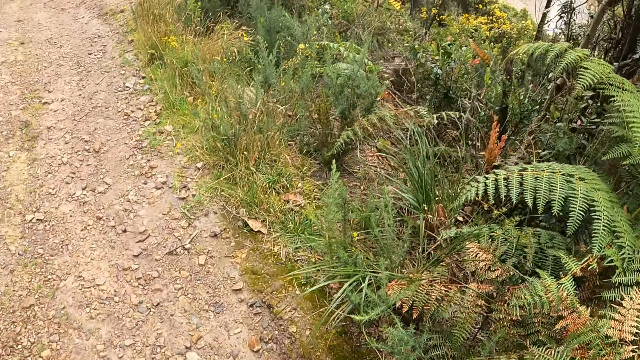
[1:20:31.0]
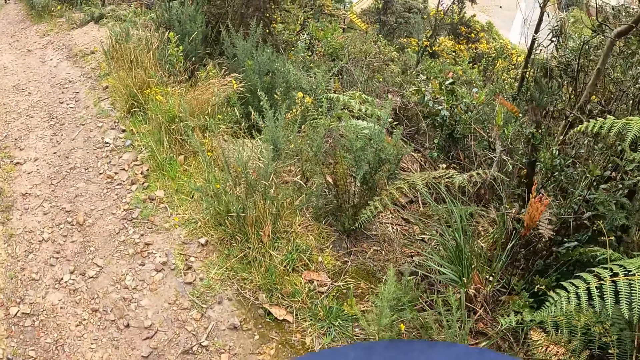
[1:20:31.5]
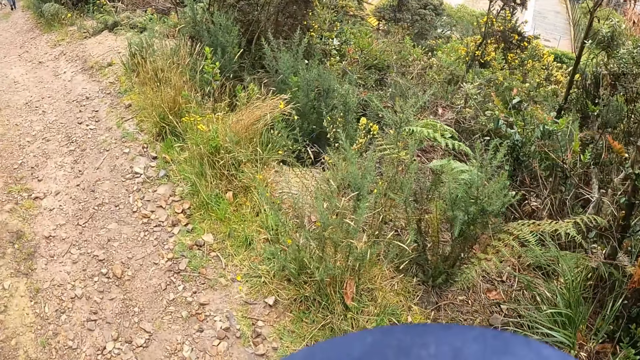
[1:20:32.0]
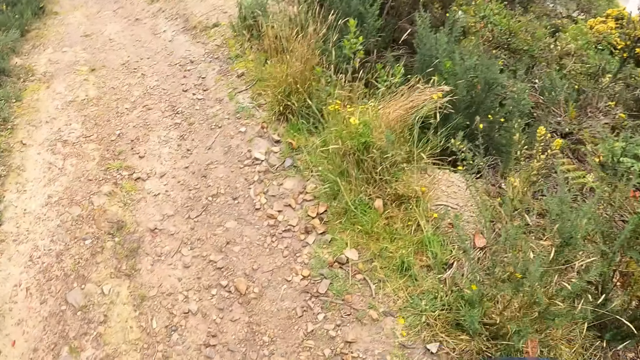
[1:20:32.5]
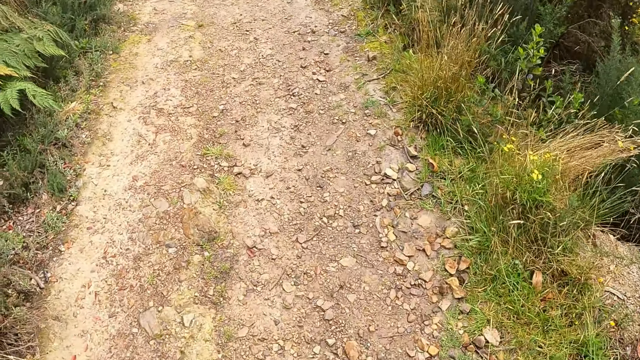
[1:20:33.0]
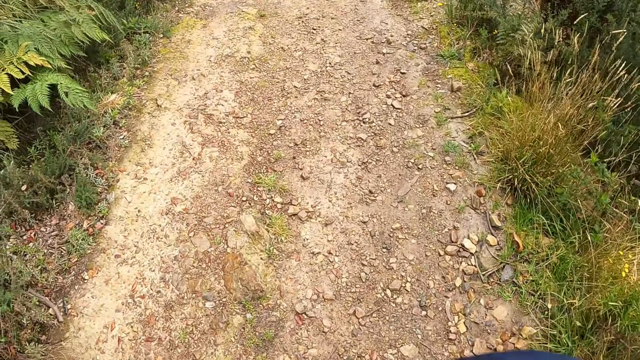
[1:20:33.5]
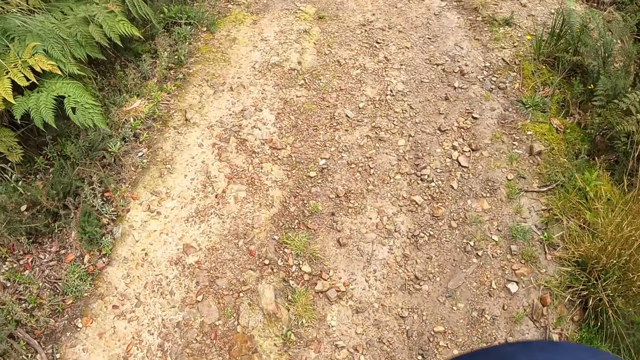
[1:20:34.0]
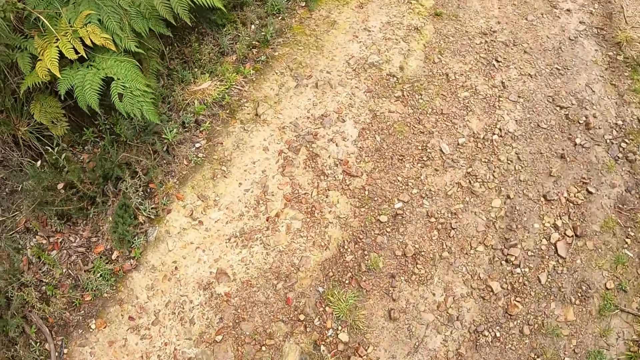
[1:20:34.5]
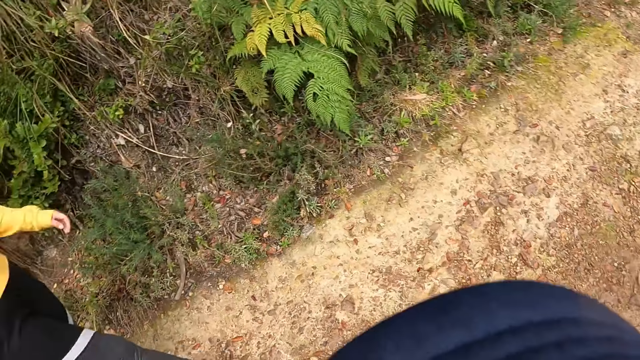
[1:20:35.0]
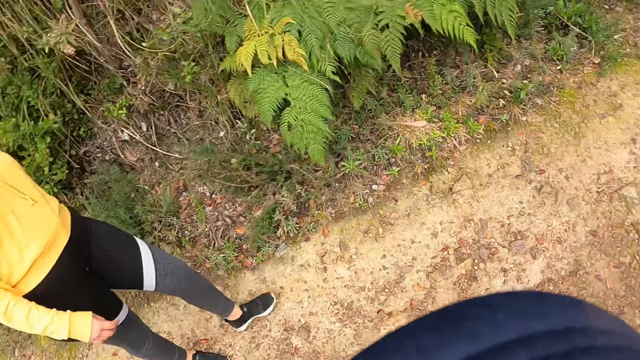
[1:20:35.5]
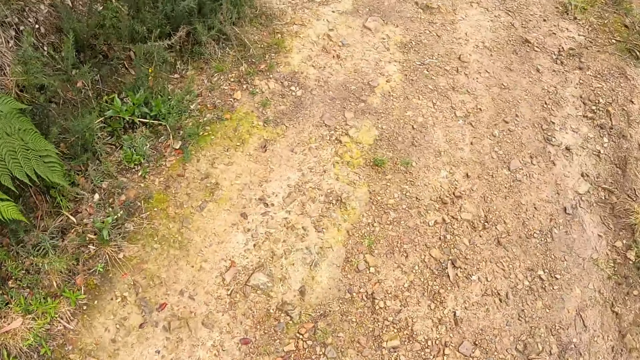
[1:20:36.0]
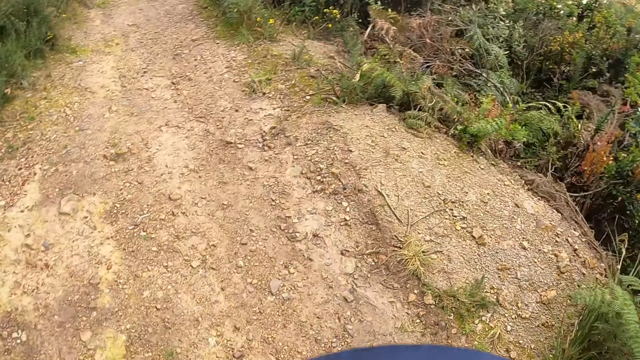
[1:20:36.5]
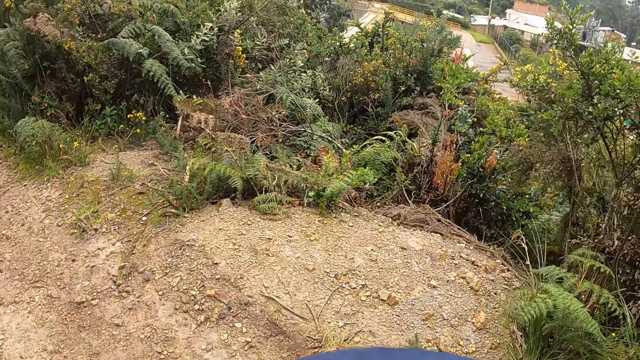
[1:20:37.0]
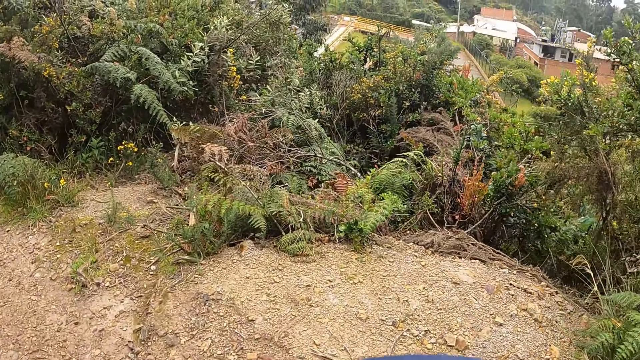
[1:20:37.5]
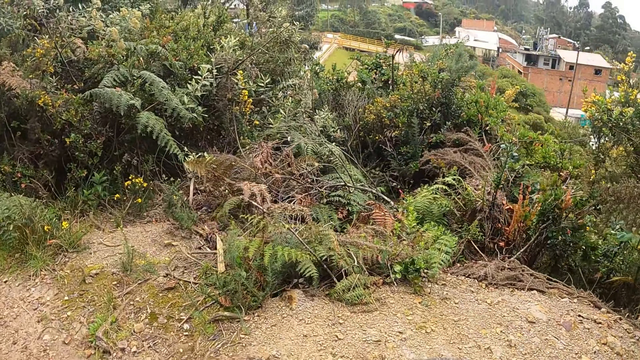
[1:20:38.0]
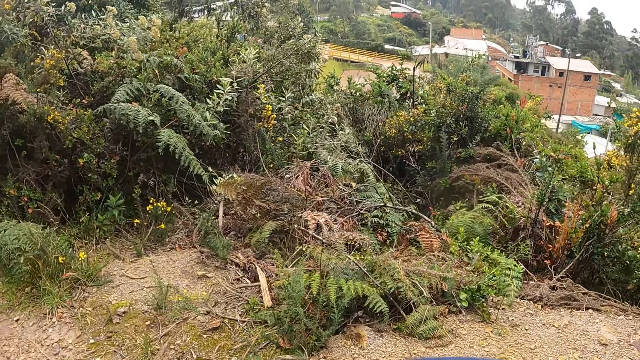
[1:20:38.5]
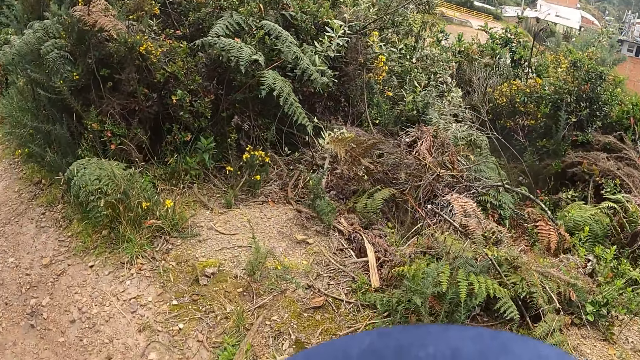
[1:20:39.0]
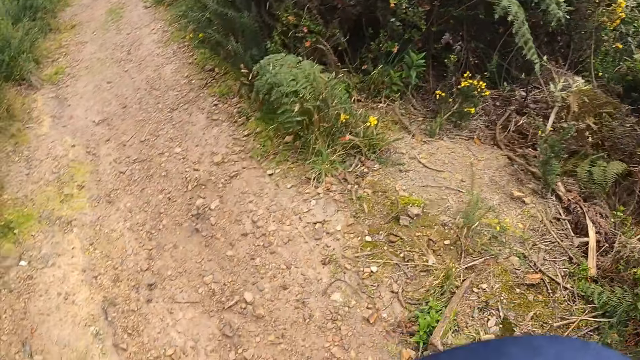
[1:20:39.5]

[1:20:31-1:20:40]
The camera wearer walks down the hill alongside the group of people. A woman walks.

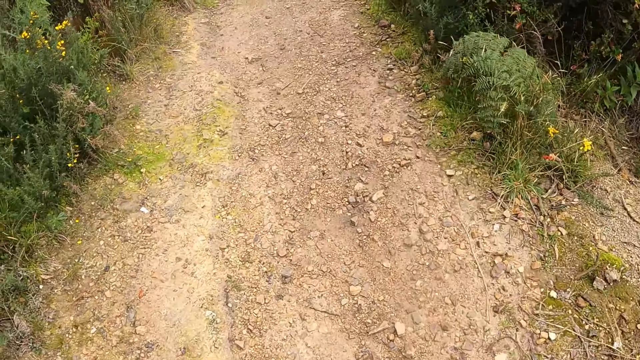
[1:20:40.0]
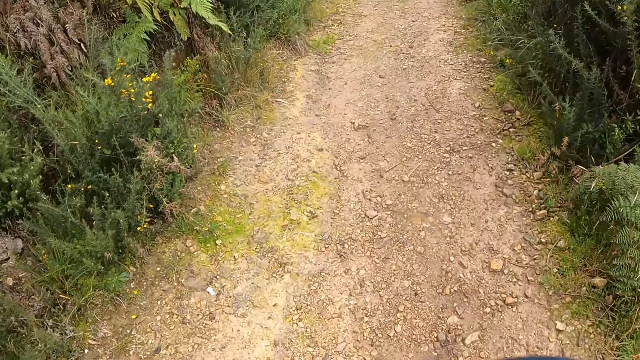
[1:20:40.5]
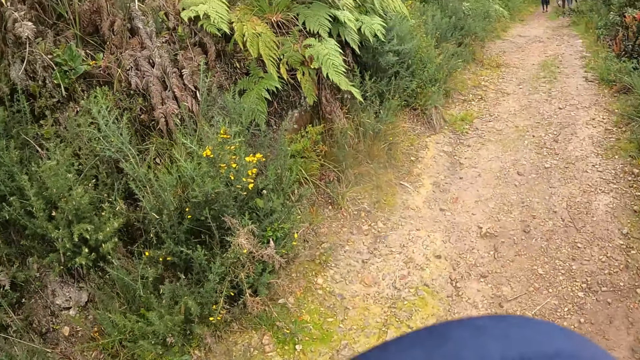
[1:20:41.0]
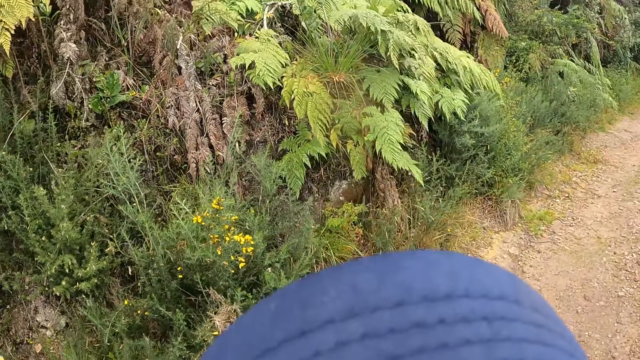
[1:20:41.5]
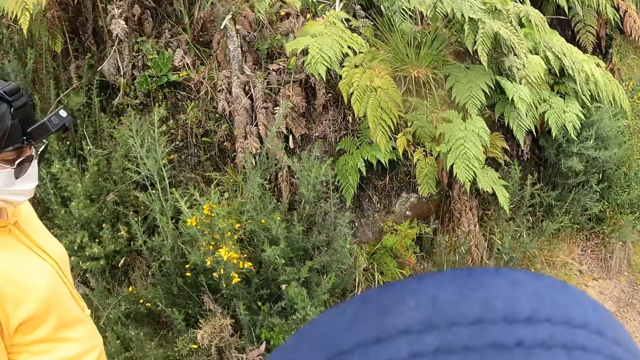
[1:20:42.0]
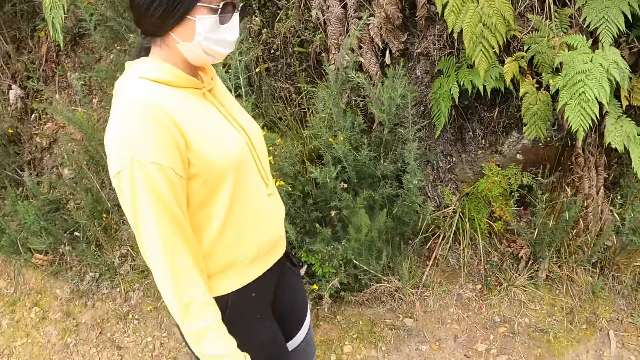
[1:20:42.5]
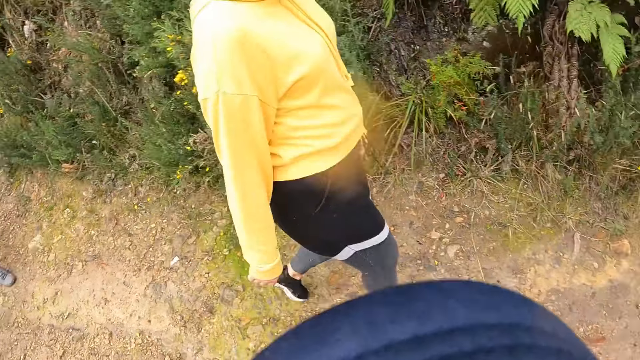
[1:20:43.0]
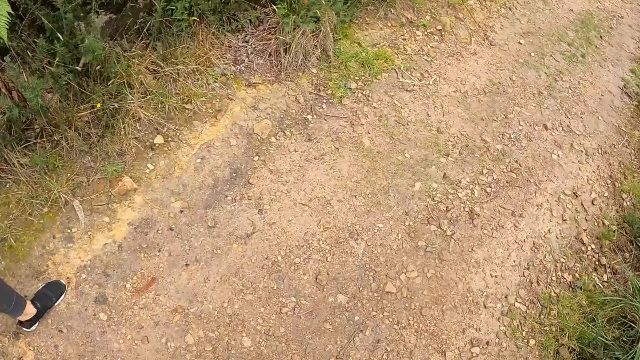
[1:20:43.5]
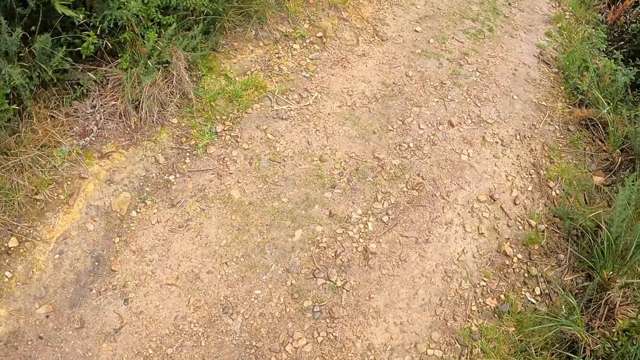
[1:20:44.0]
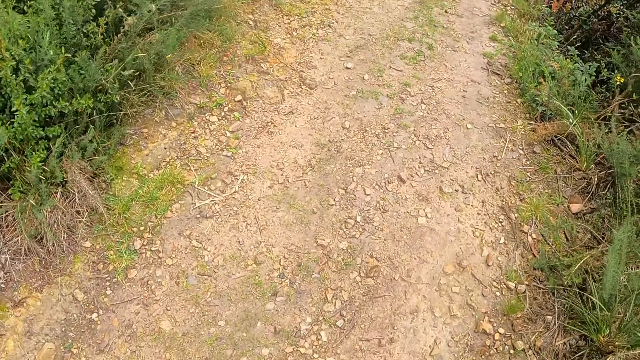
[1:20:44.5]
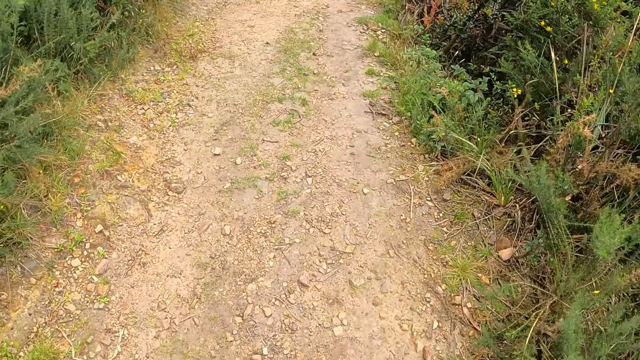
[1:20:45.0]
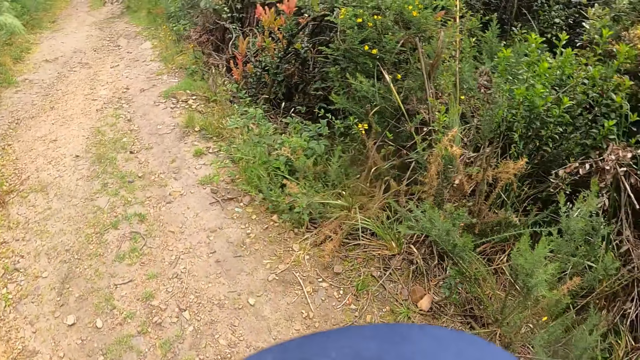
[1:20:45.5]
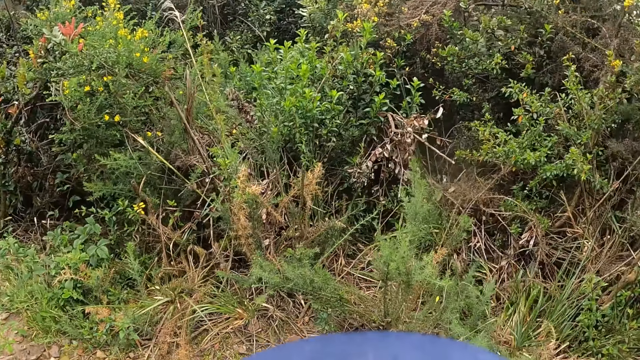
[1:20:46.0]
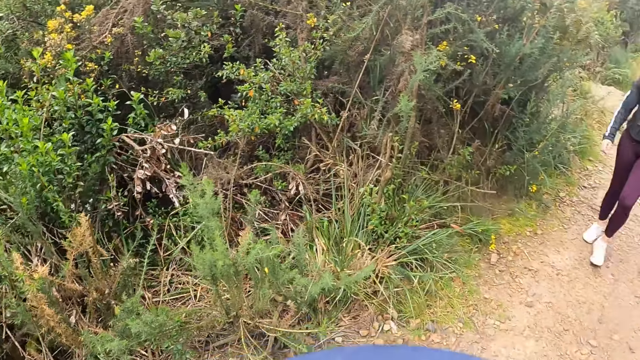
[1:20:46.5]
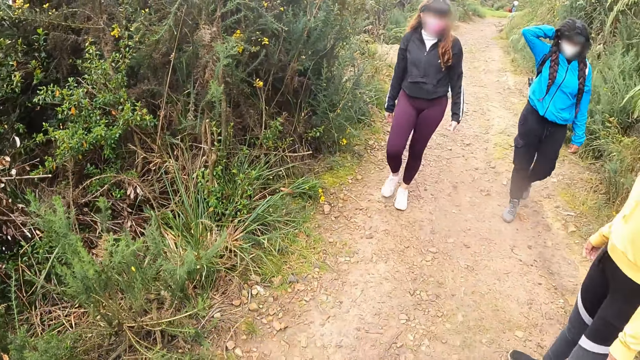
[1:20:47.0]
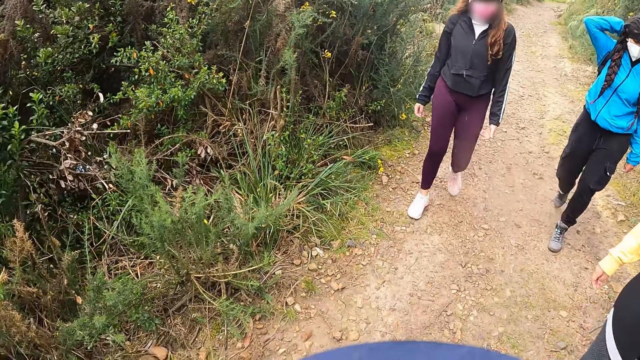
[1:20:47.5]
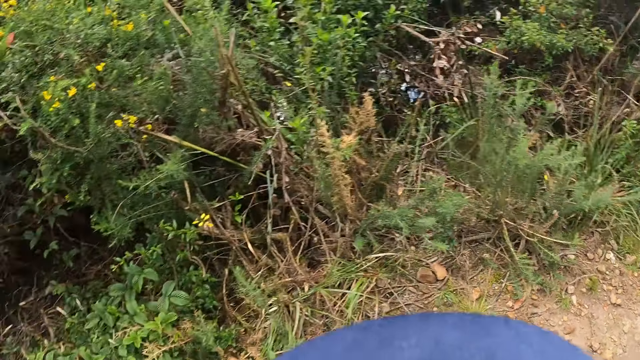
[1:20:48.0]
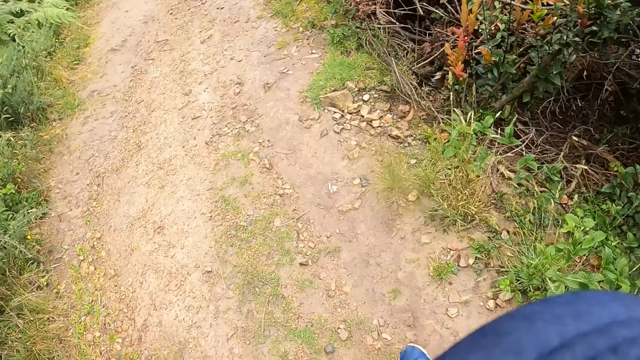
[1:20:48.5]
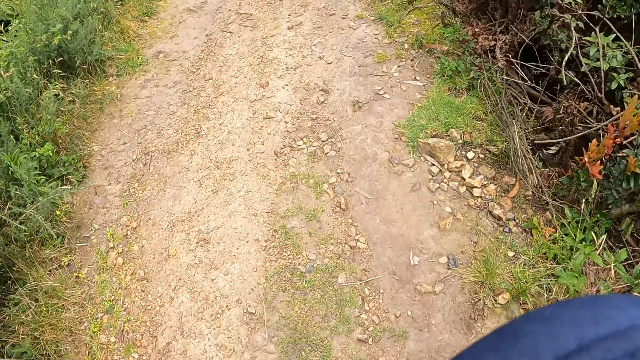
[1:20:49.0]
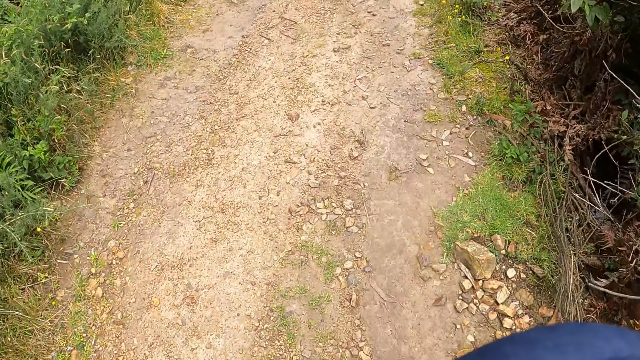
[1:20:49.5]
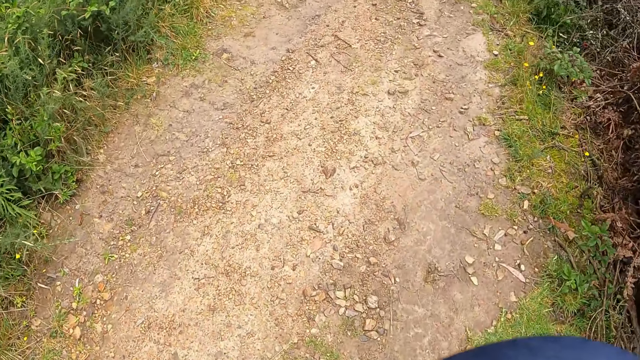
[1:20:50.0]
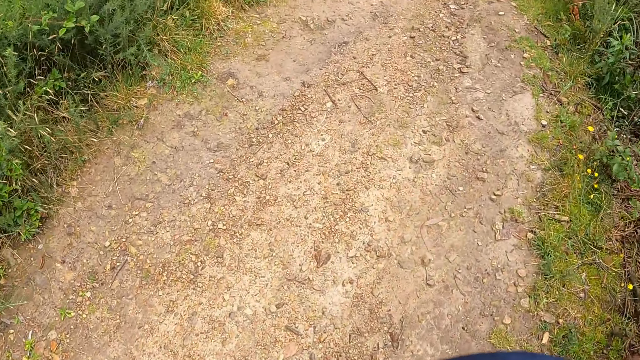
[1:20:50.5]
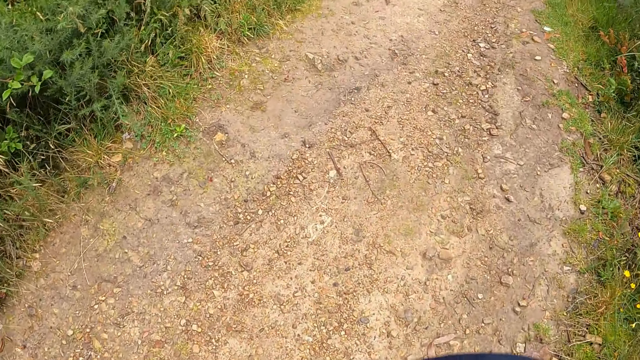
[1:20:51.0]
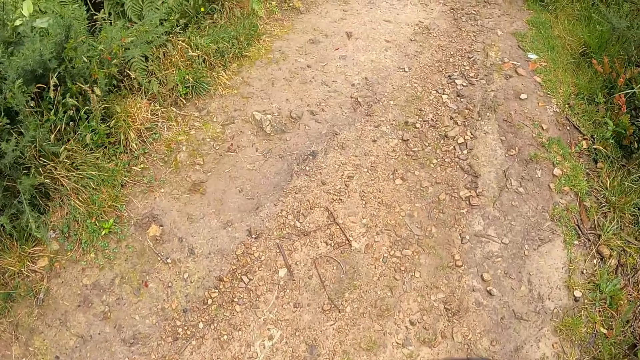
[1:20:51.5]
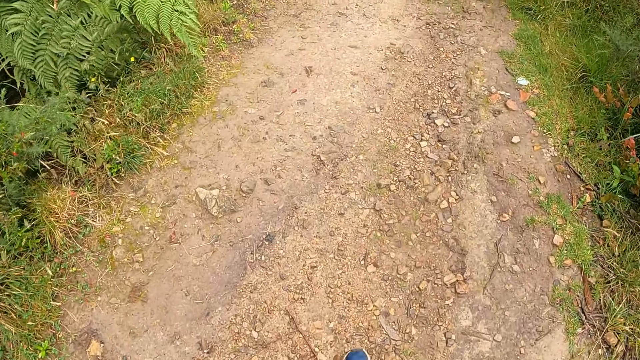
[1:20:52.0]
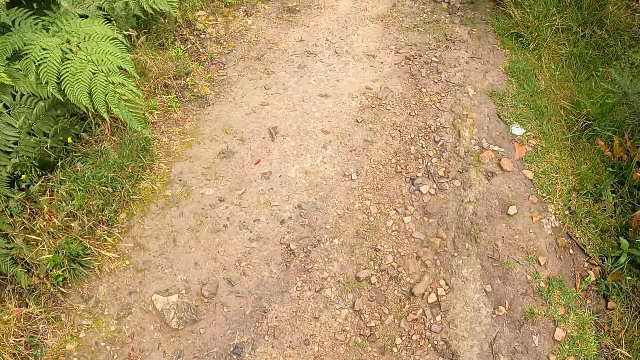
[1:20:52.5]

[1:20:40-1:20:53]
The camera wearer walks. A woman walks. Another woman touches her head.
